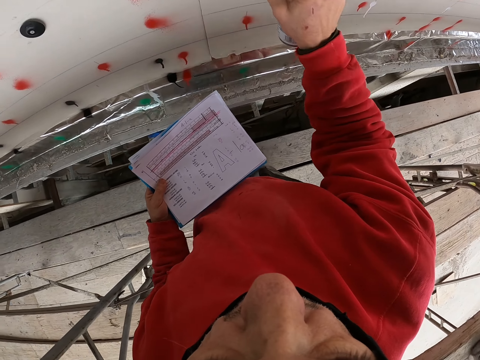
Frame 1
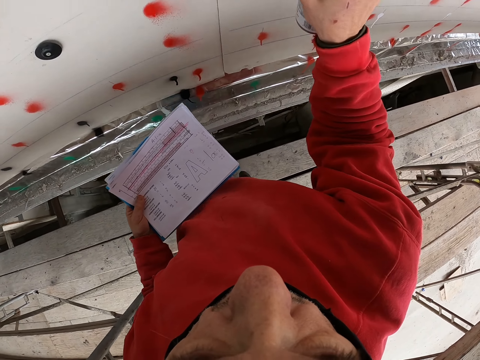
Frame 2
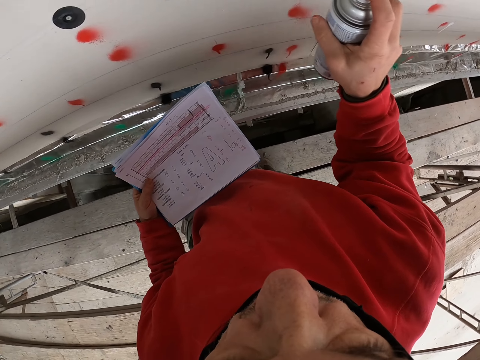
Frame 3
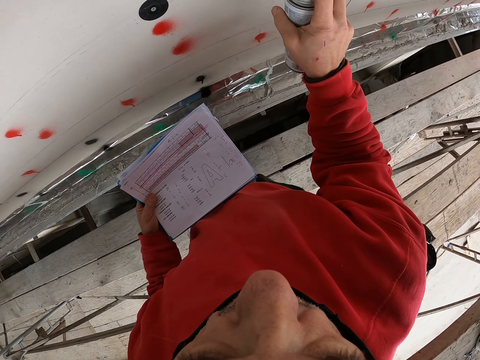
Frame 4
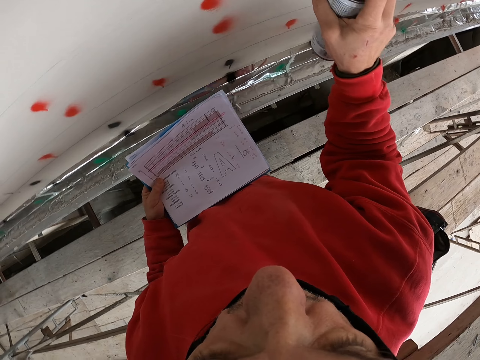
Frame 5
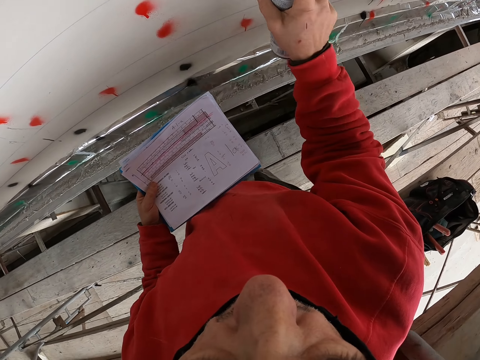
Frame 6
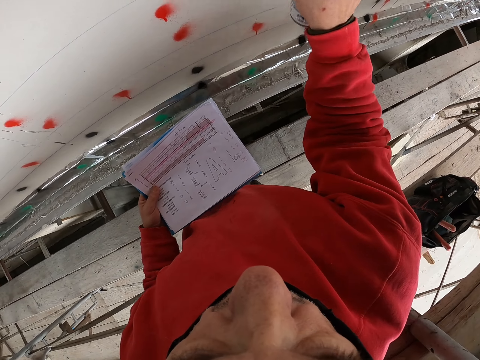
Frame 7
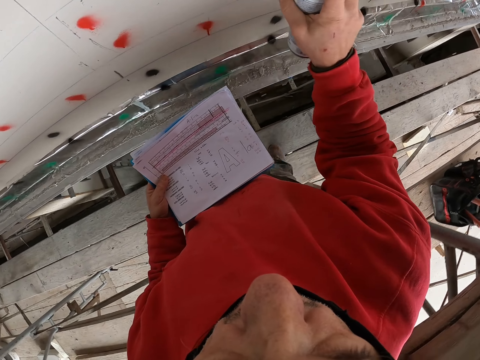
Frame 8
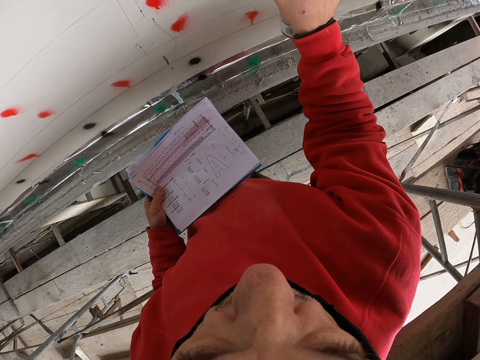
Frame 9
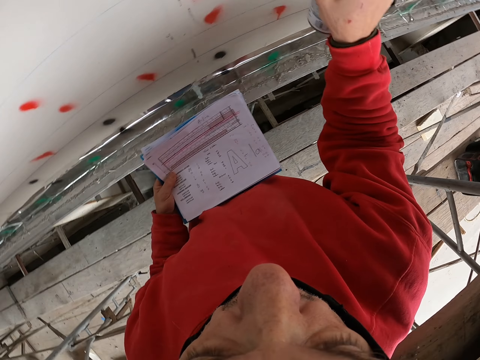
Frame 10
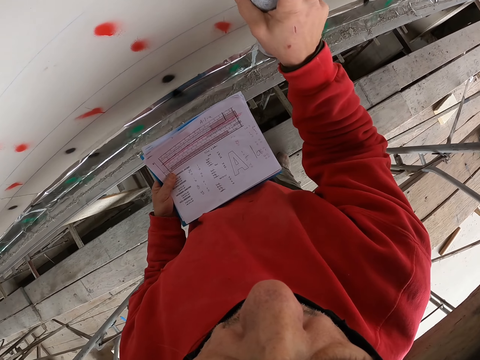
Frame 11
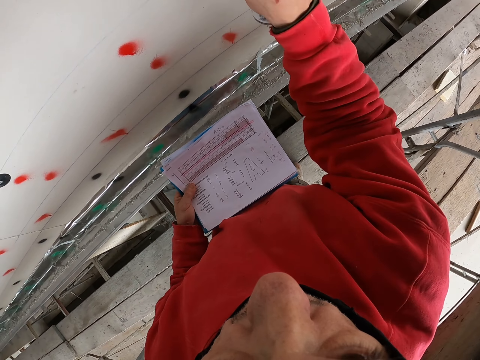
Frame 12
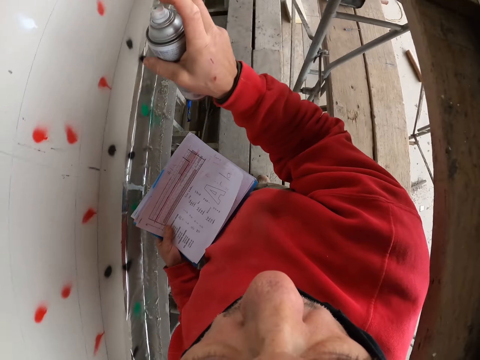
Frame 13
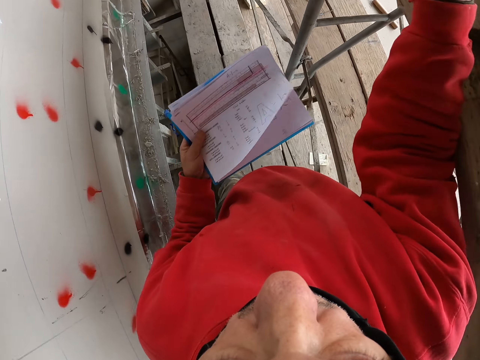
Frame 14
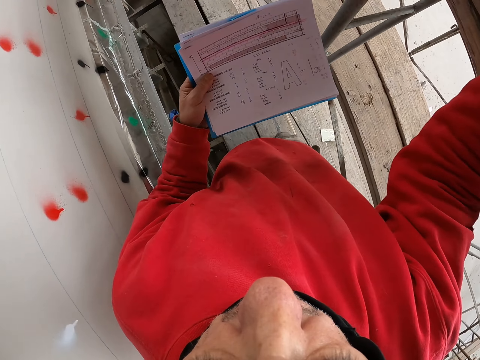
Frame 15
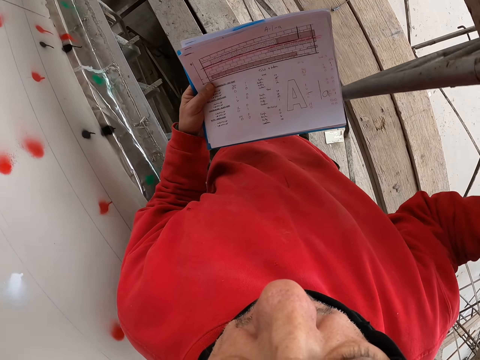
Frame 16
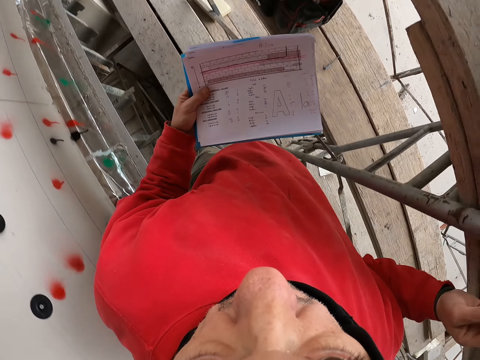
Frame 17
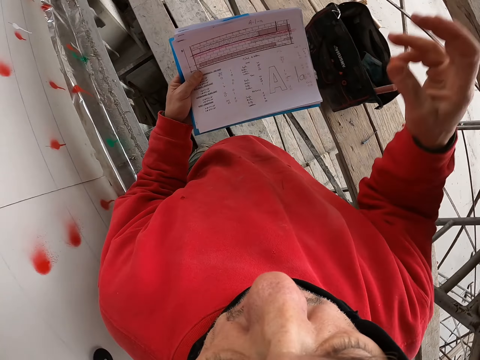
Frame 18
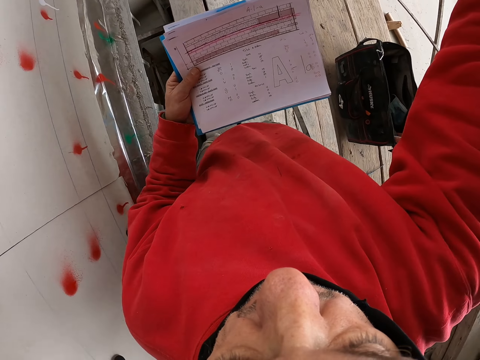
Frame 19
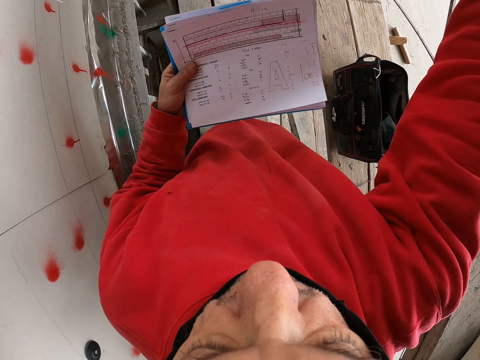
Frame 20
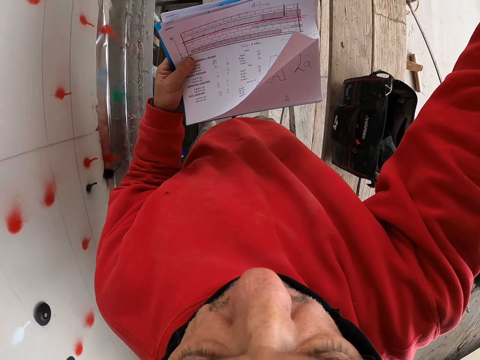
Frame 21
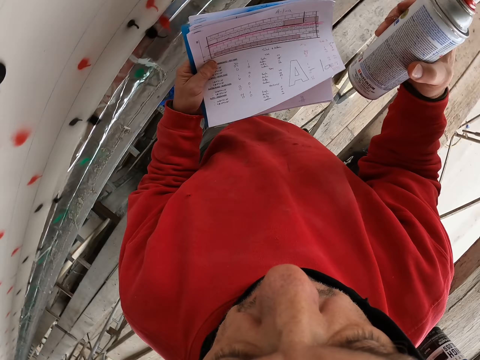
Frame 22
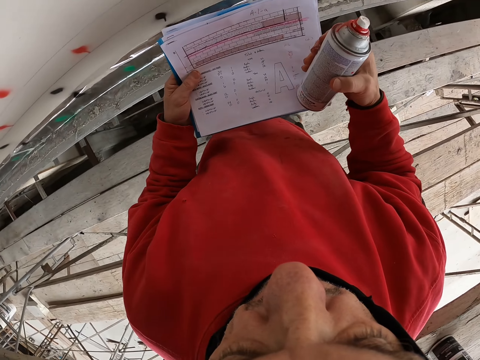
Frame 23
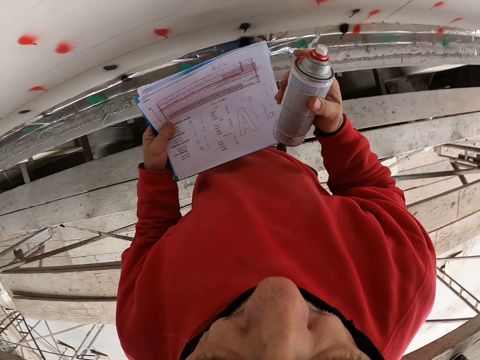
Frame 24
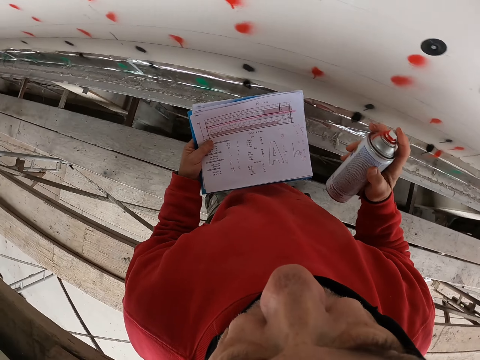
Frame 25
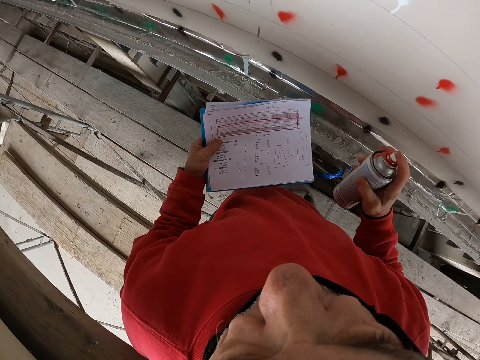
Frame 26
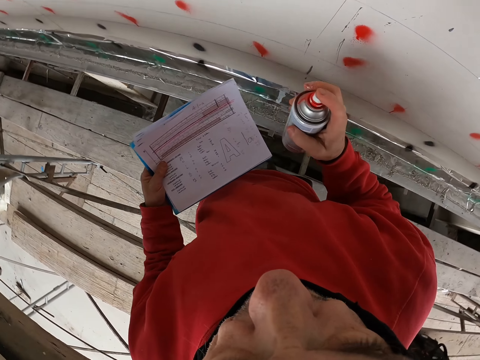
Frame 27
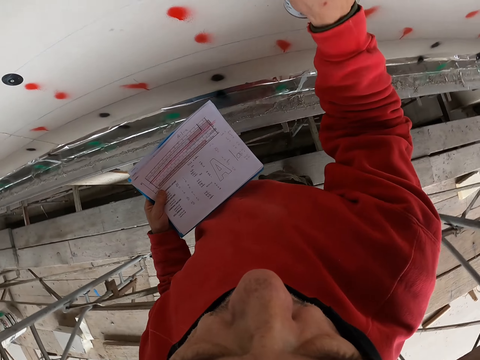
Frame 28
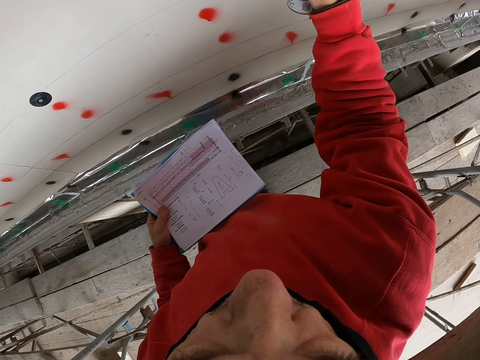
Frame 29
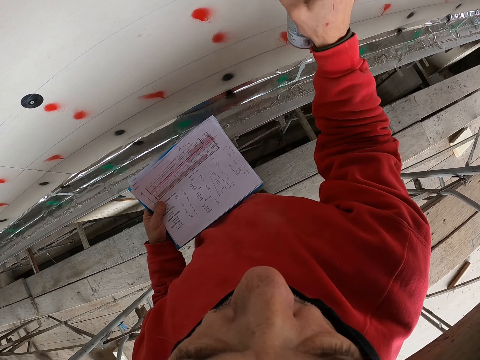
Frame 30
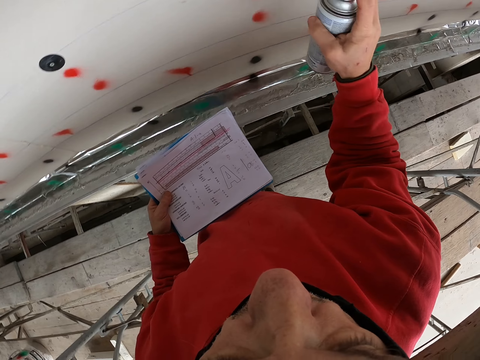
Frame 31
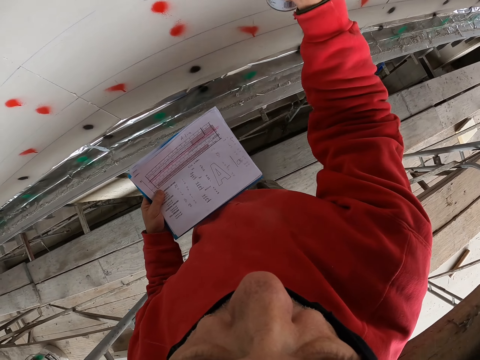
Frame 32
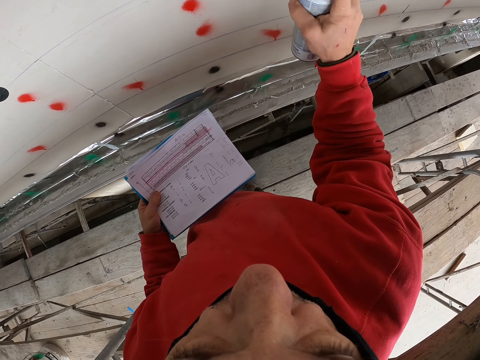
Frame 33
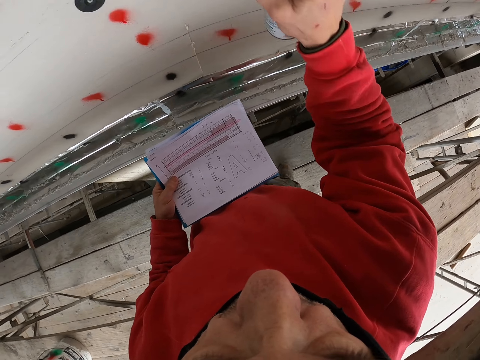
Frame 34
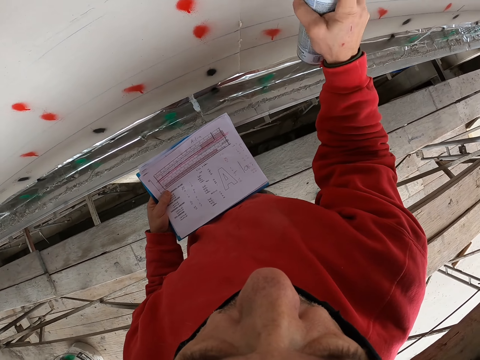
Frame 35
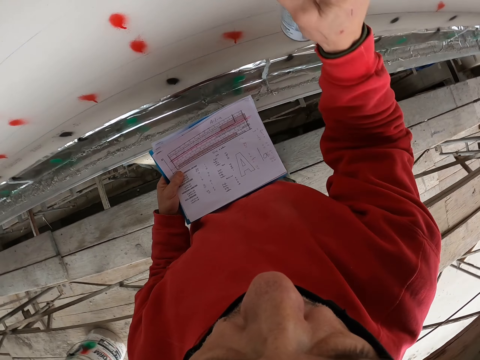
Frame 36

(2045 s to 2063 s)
The camera wearer puts the paint spray on the upper shelf. They pick up another spray paint from the upper shelf. They spray the wall.

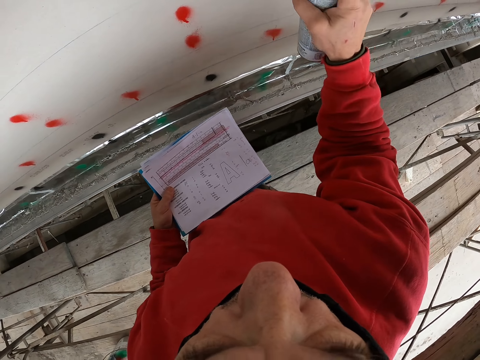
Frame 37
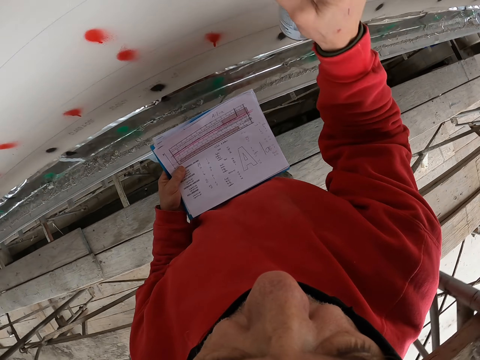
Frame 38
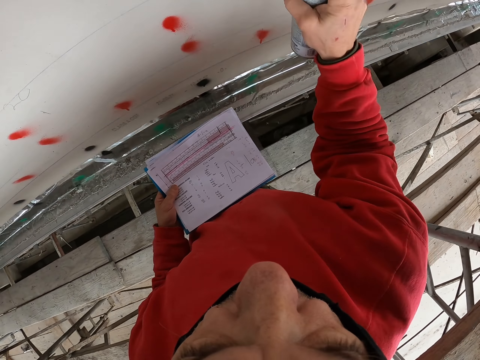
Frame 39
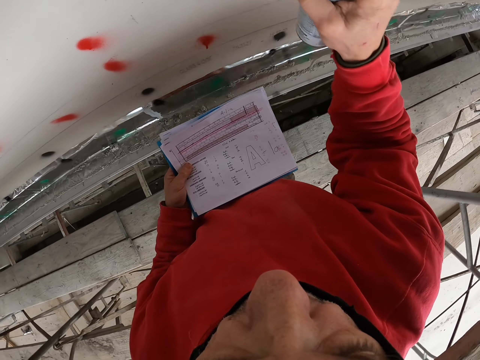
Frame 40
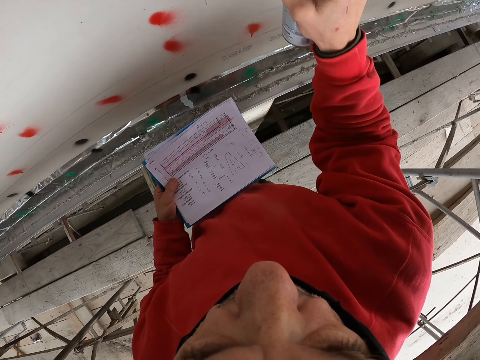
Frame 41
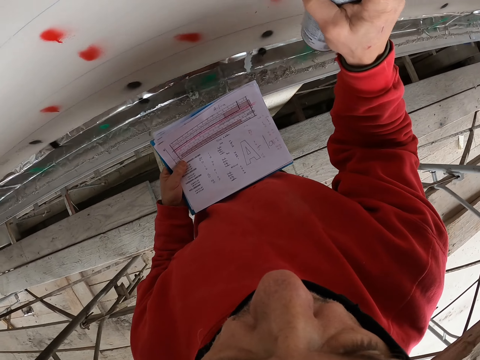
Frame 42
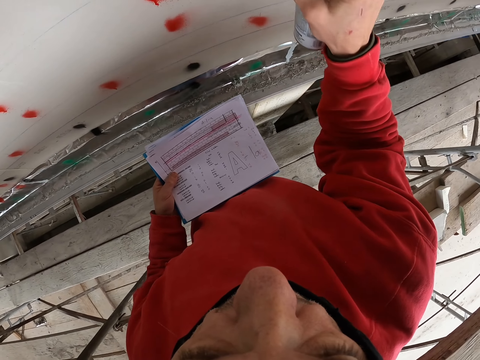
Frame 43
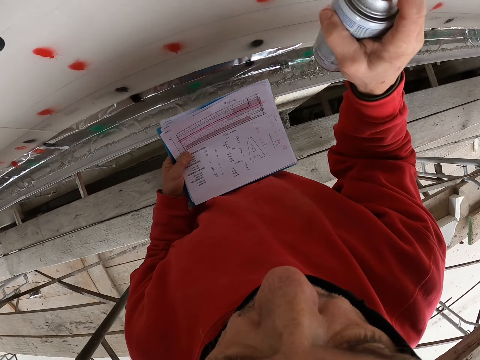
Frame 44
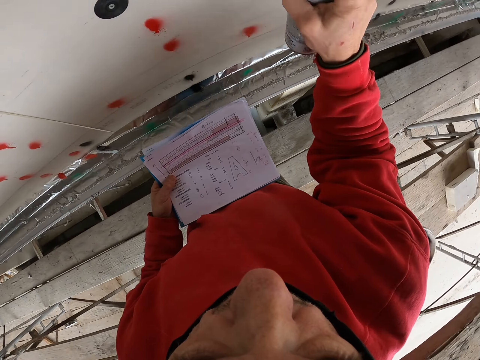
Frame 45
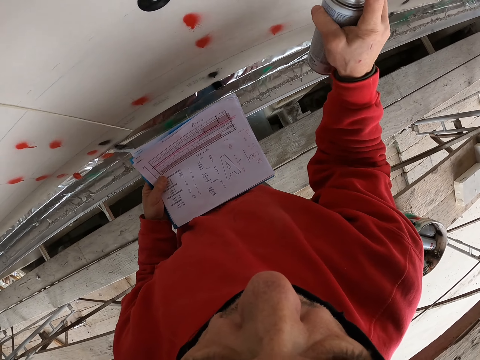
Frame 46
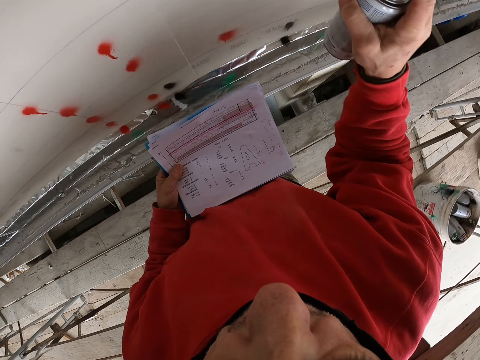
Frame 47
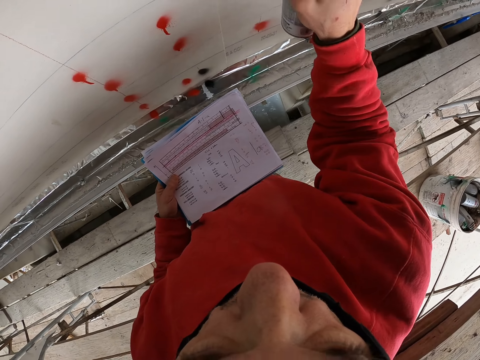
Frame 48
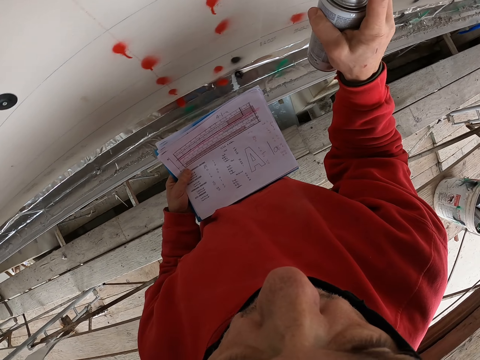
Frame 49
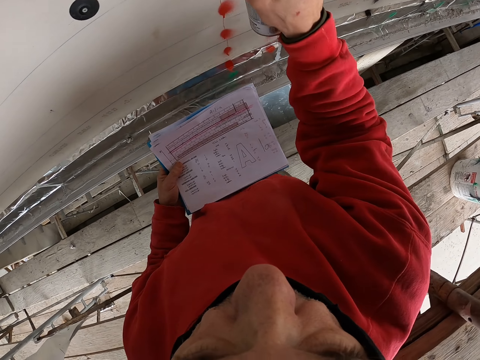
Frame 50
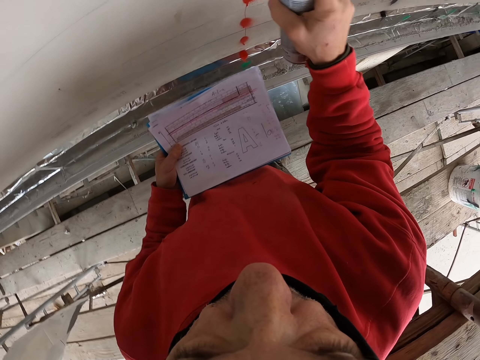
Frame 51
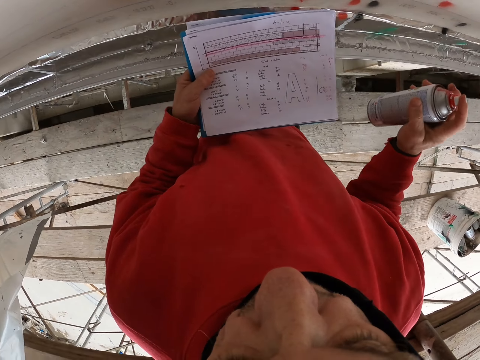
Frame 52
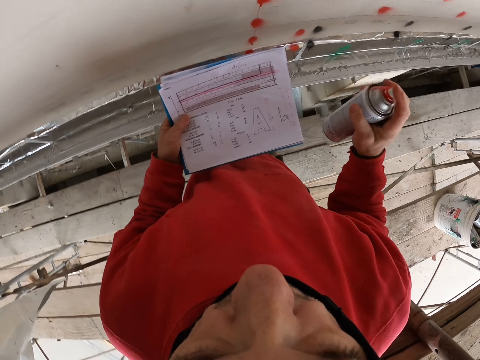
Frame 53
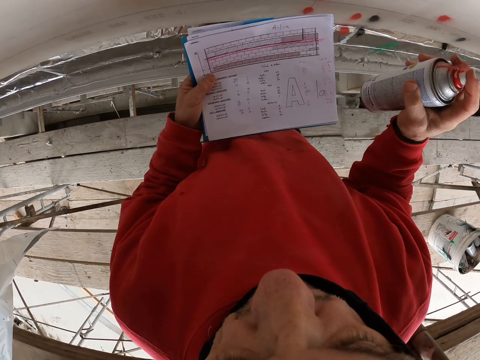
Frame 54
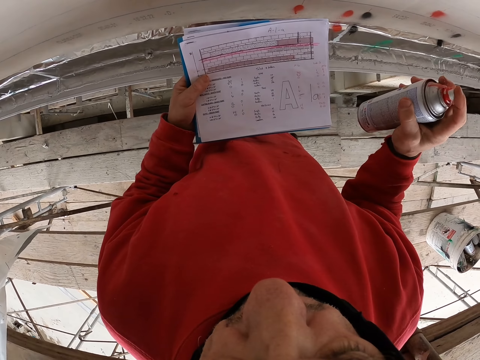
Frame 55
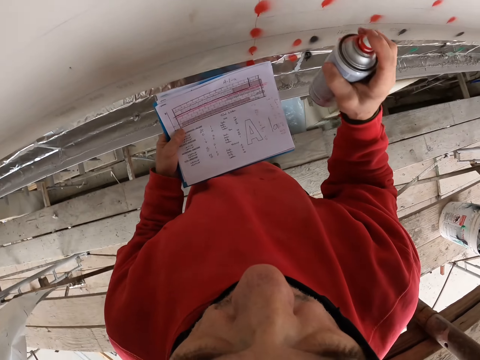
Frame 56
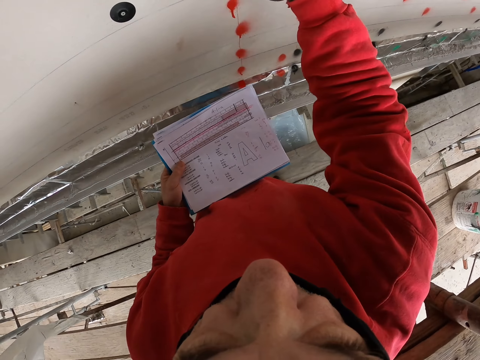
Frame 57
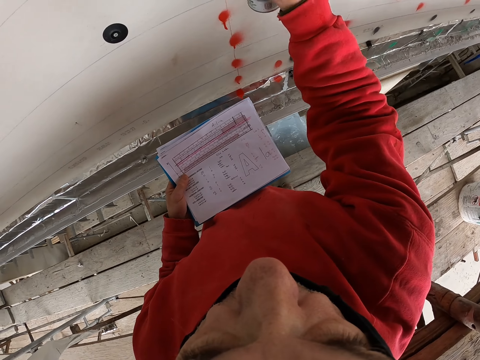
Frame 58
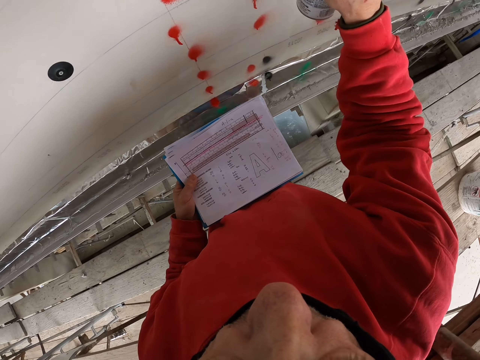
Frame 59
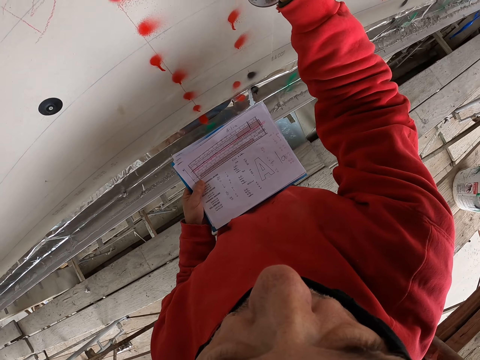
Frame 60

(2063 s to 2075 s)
The camera wearer looks at the piece of paper.
